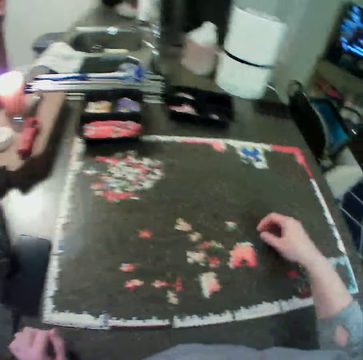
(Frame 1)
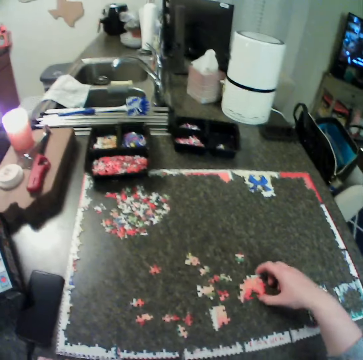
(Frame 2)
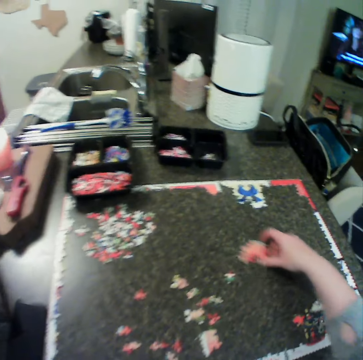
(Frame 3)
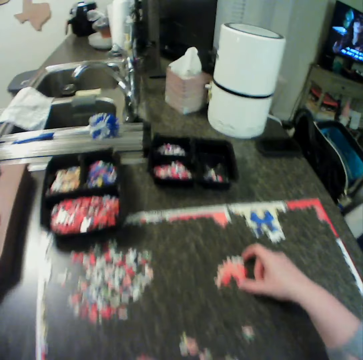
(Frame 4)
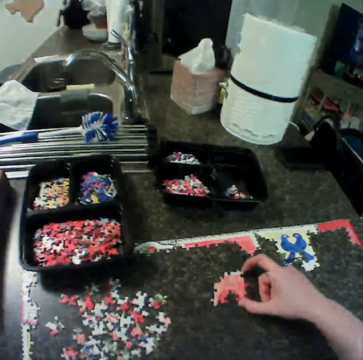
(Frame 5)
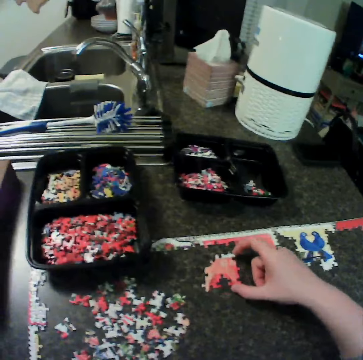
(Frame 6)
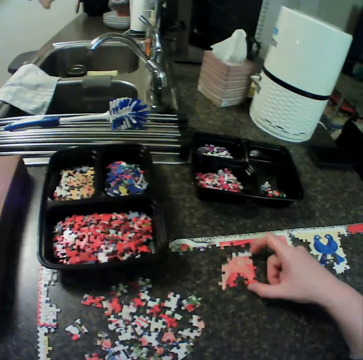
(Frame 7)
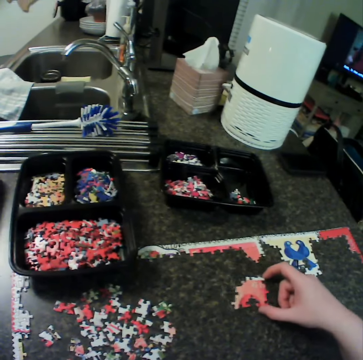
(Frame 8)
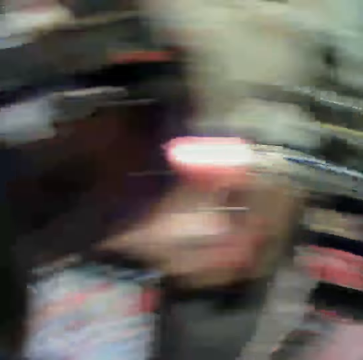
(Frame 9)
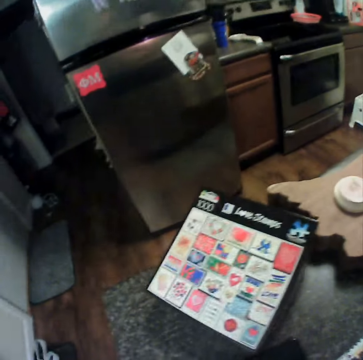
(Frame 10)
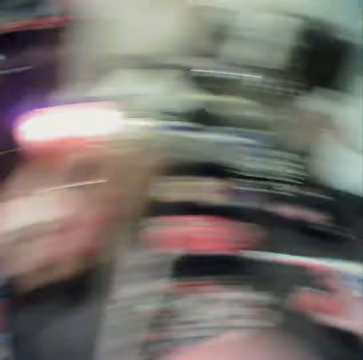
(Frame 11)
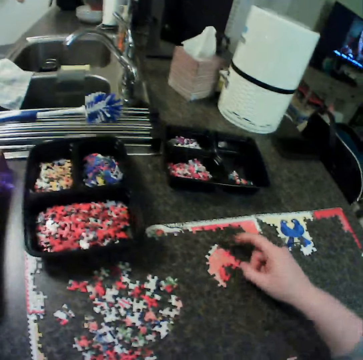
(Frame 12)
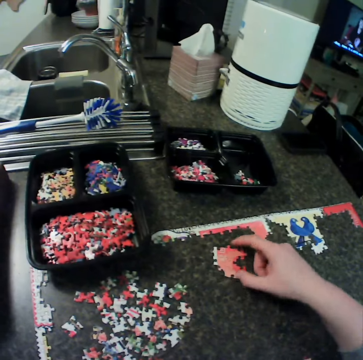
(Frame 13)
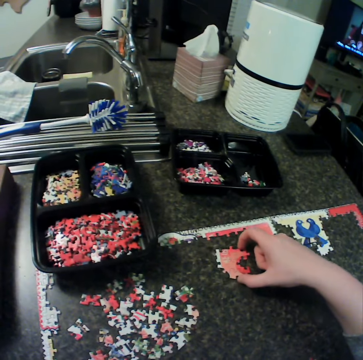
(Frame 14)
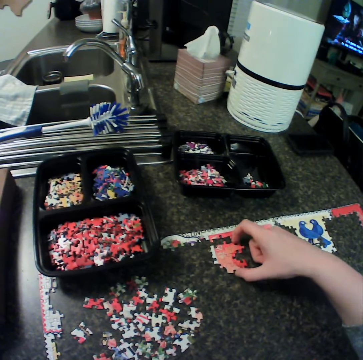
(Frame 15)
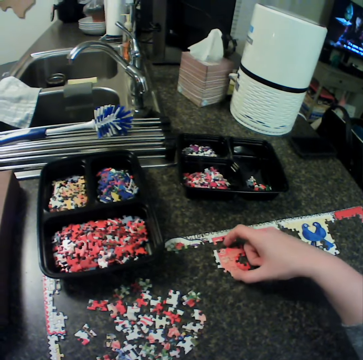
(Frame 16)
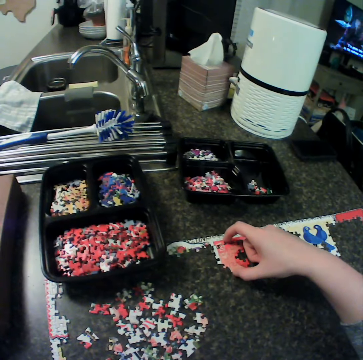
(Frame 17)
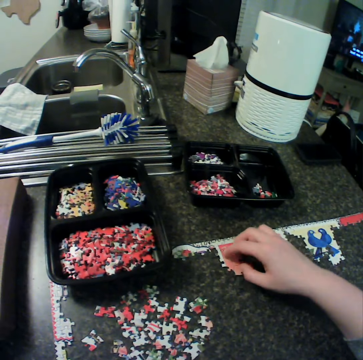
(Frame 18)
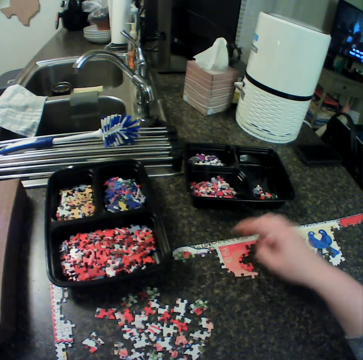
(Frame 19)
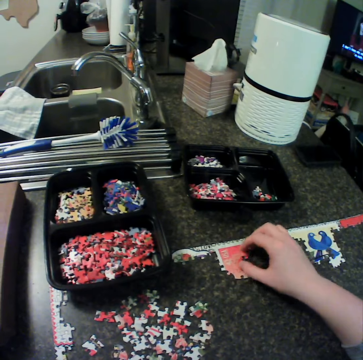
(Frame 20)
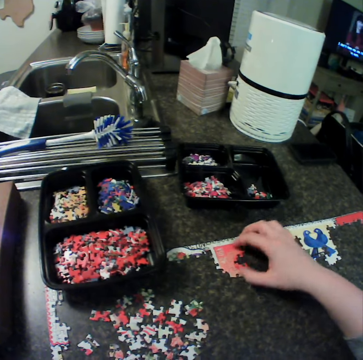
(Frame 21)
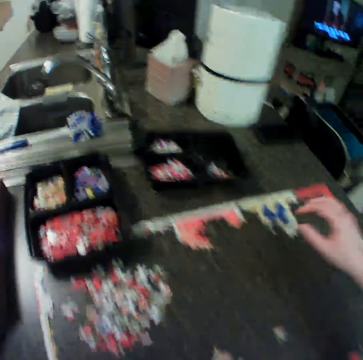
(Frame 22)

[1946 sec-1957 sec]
The camera wearer adjusts the fixed puzzle or craft material to the upper part of the table. They fix the adjusted puzzle to the upper puzzle and point on the craft material.

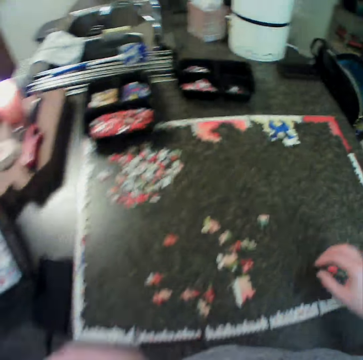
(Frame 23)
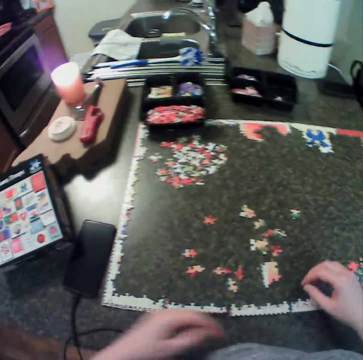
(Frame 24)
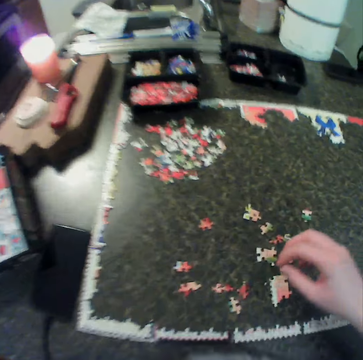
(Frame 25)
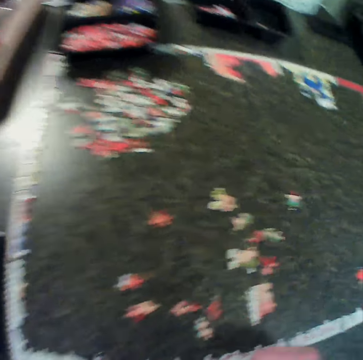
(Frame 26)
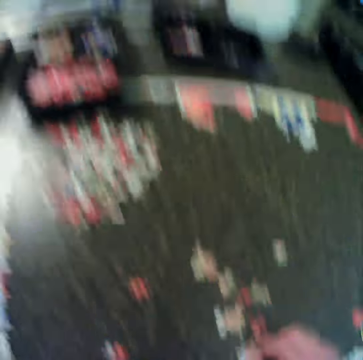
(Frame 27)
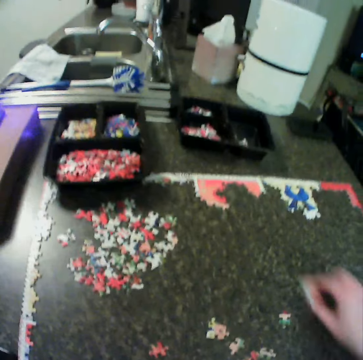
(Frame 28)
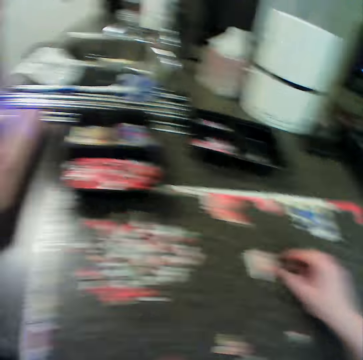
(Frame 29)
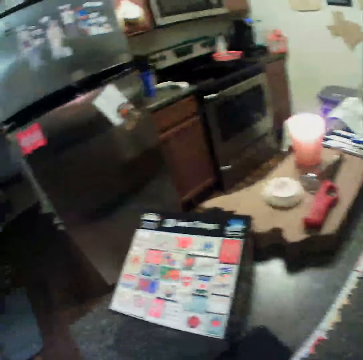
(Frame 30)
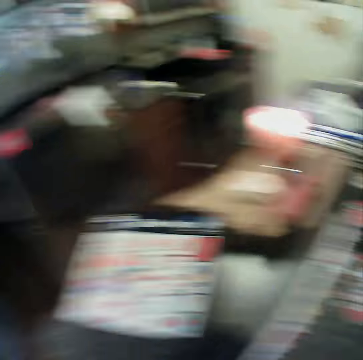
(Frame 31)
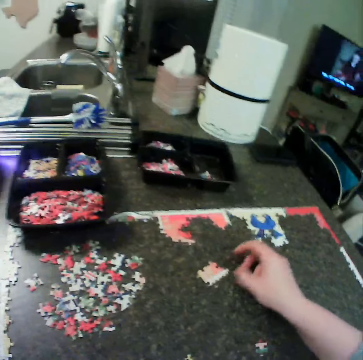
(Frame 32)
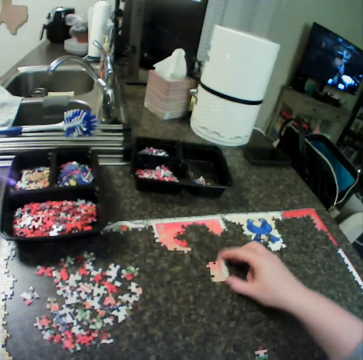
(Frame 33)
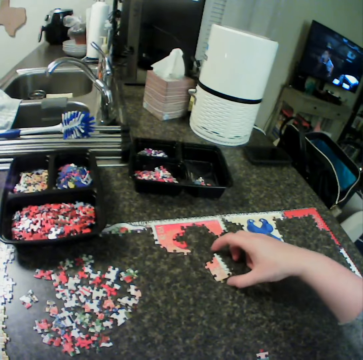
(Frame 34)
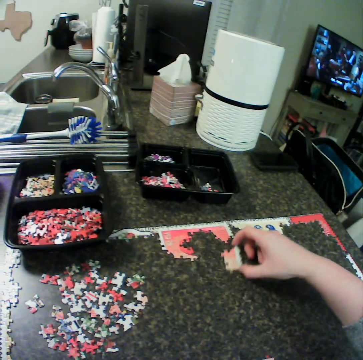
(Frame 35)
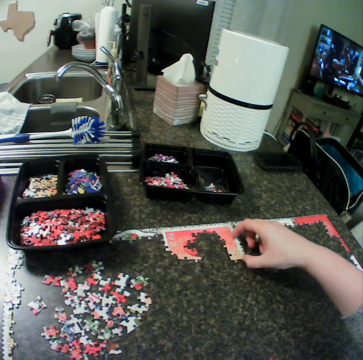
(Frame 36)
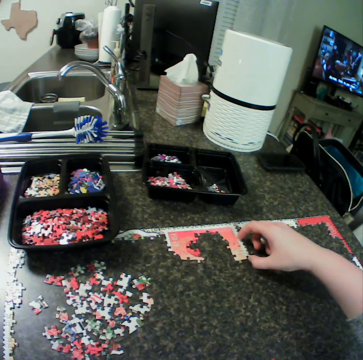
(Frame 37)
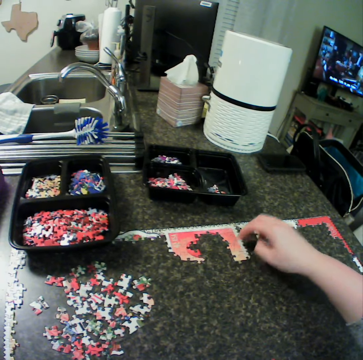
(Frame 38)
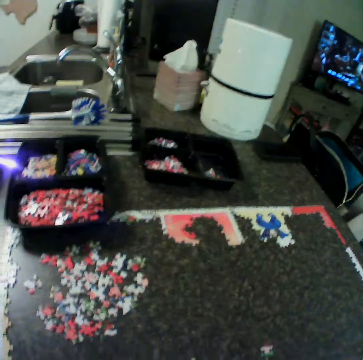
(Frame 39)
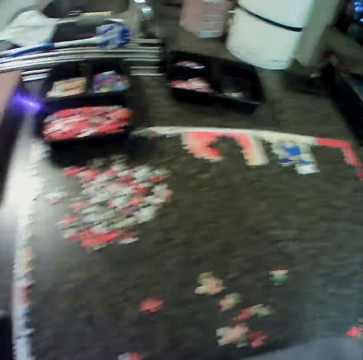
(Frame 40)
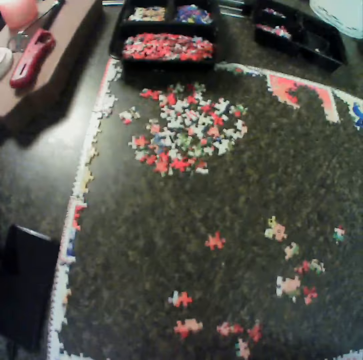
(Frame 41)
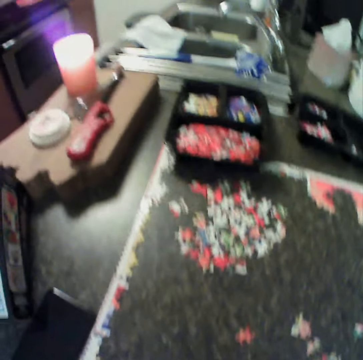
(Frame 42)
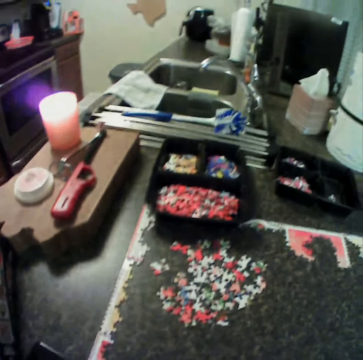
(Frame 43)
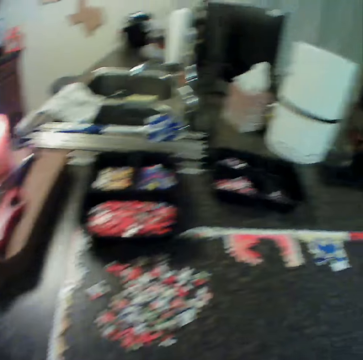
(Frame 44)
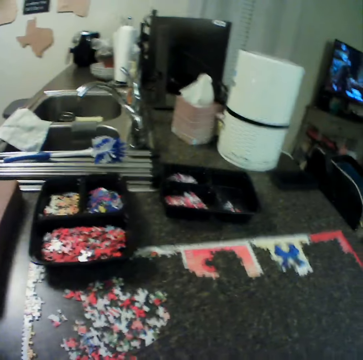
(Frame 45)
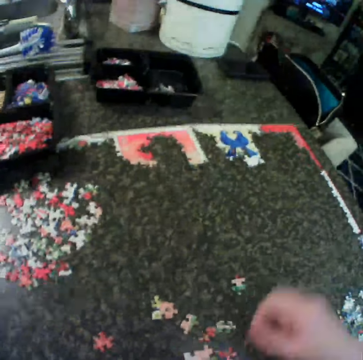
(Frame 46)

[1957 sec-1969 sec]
The camera wearer moves the hand on the table and picks the craft material. They look at the chart book, move the craft material or piece of the puzzle close to the others, and fix the adjusted puzzle to the upper puzzle.

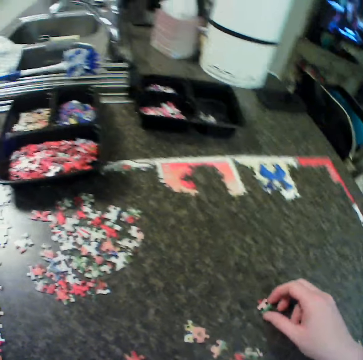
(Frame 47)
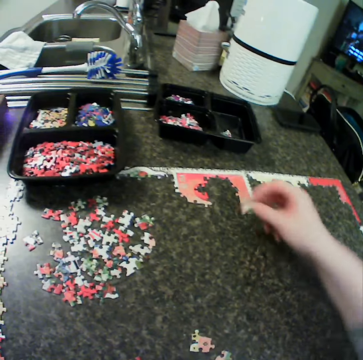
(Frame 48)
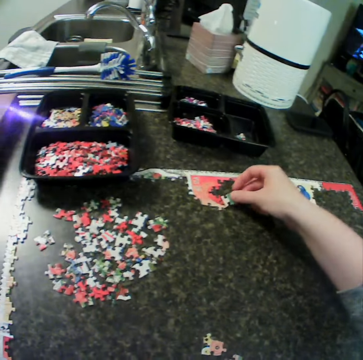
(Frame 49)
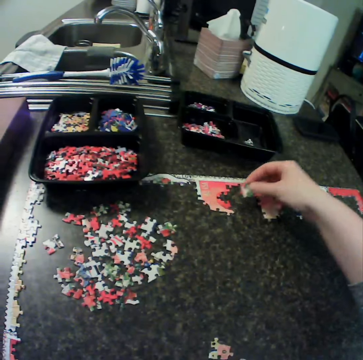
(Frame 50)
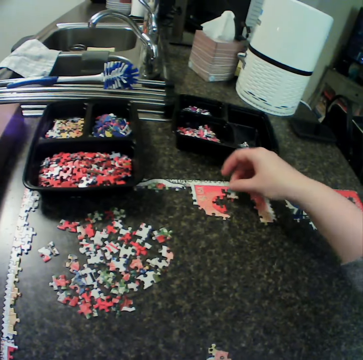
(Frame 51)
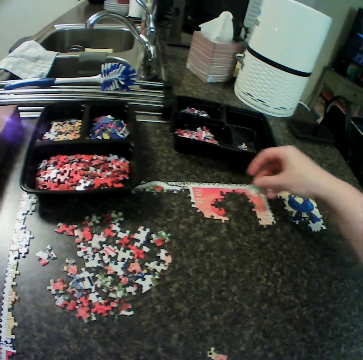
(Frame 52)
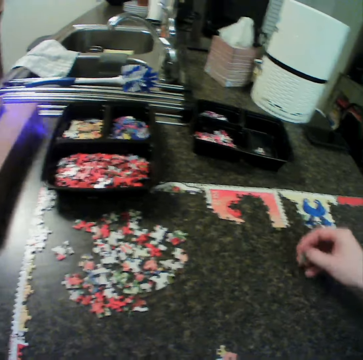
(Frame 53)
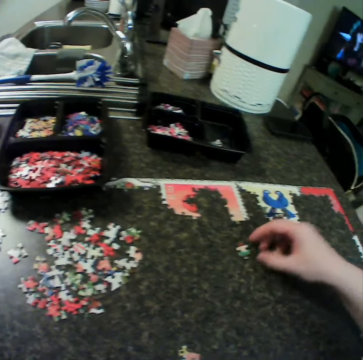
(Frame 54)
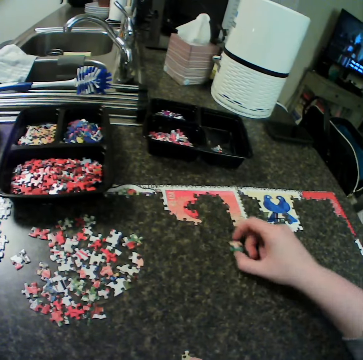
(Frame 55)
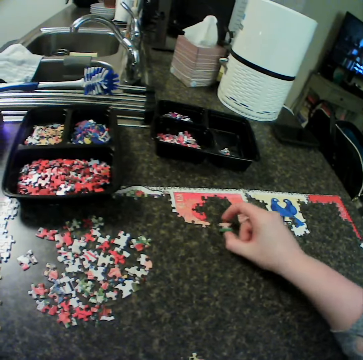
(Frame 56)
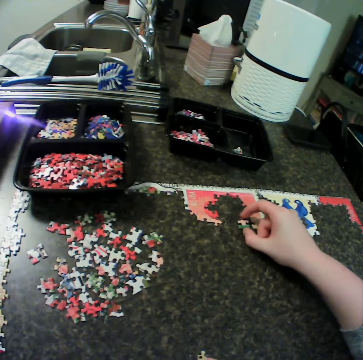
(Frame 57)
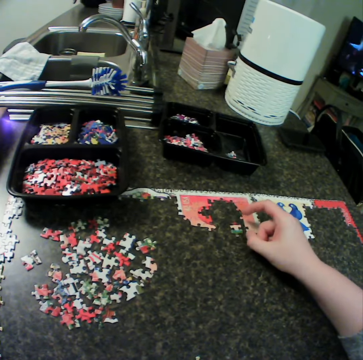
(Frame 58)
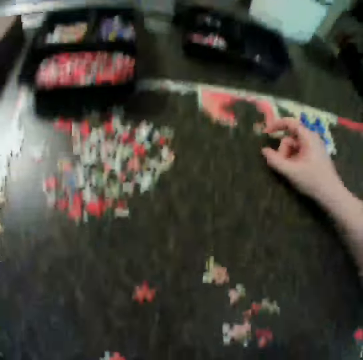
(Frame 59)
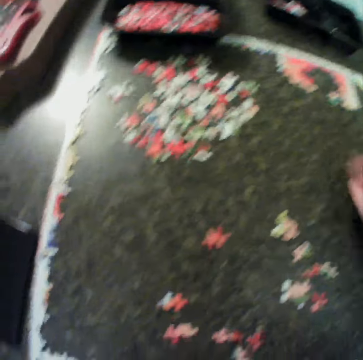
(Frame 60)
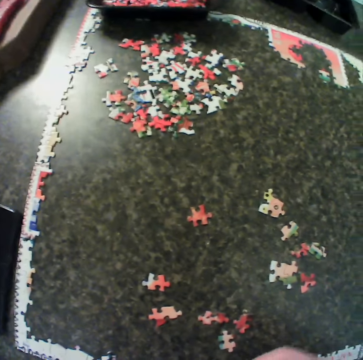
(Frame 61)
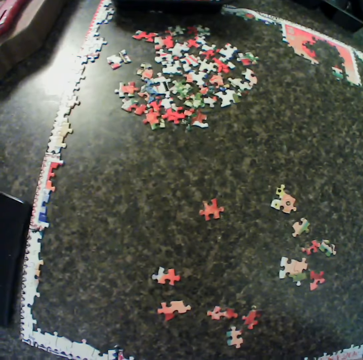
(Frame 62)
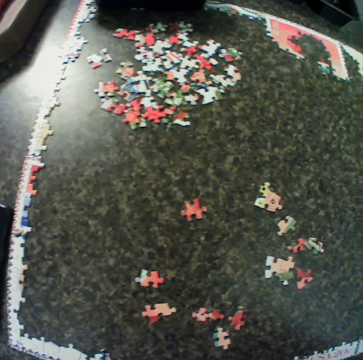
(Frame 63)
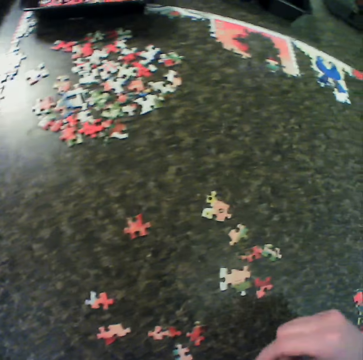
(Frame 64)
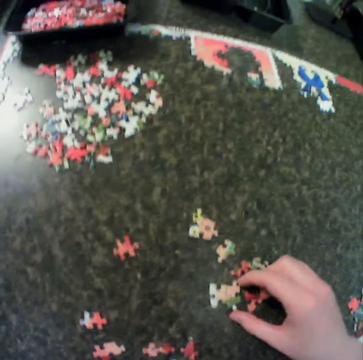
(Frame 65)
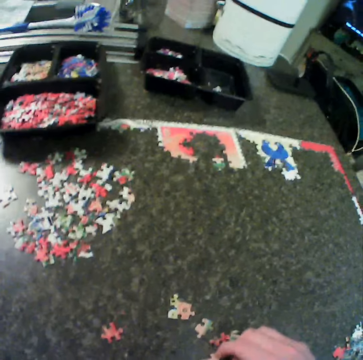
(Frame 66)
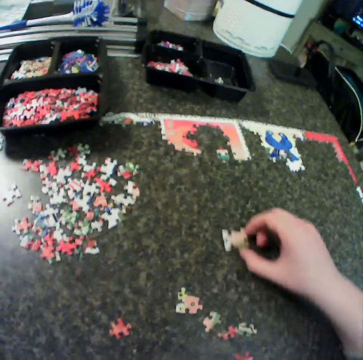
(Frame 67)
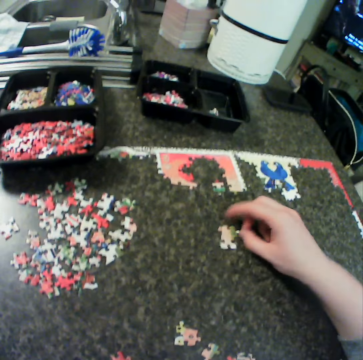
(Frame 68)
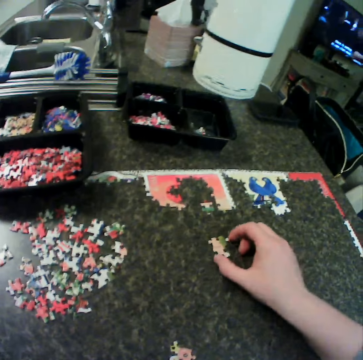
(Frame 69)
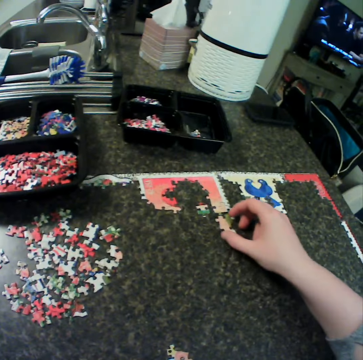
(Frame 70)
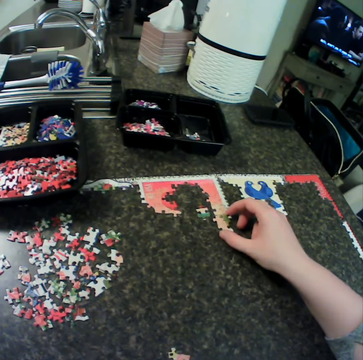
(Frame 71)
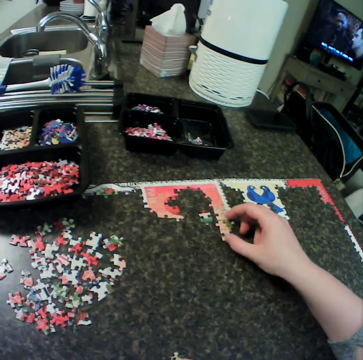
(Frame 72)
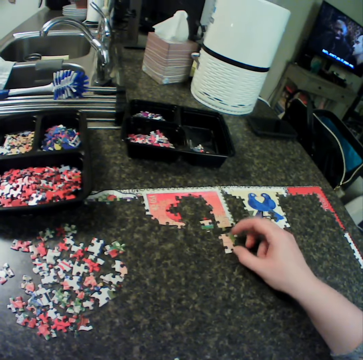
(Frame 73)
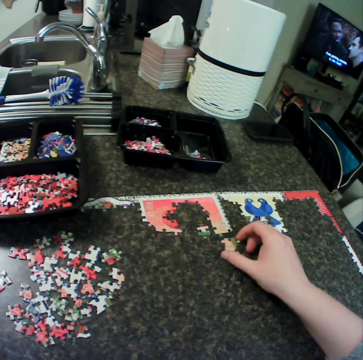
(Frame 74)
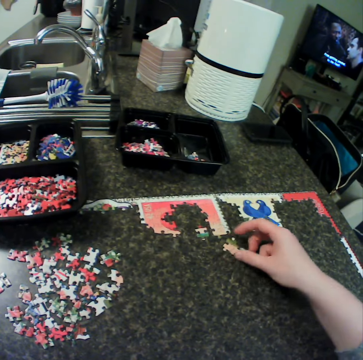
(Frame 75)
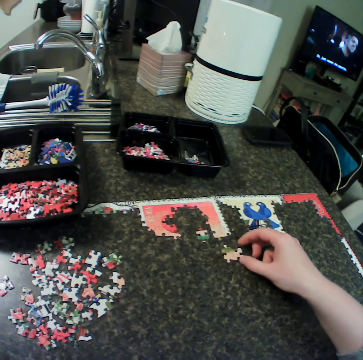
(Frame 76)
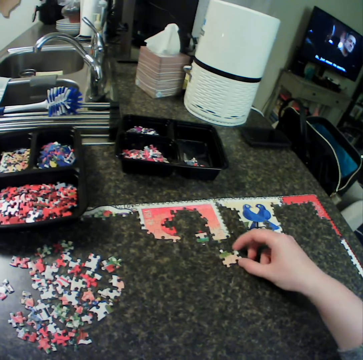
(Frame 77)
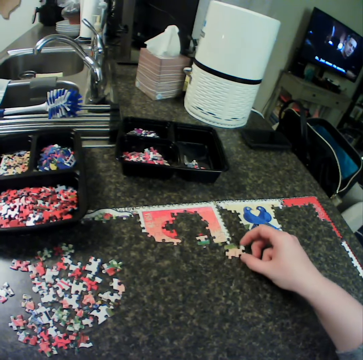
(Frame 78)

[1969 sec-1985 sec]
The camera wearer picks a piece of the puzzle from the table. They put the craft material close to the others on the table, fix the adjusted puzzle to the upper puzzle, and put the craft material down. They pick a piece of the puzzle or craft material from the table, put the craft material close to the others, and fix the adjusted puzzle to the upper puzzle.
